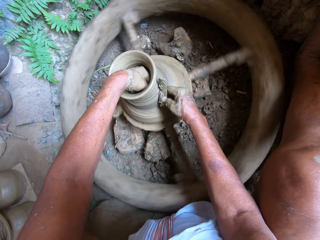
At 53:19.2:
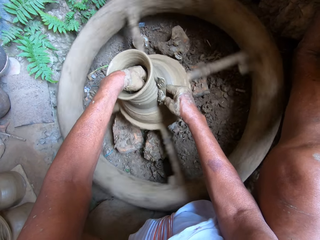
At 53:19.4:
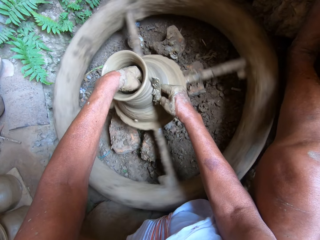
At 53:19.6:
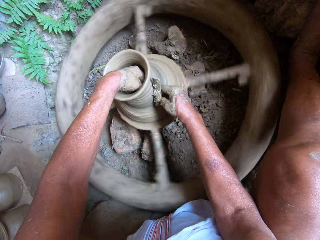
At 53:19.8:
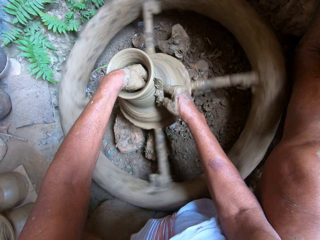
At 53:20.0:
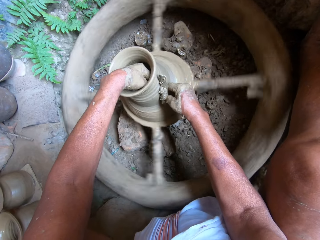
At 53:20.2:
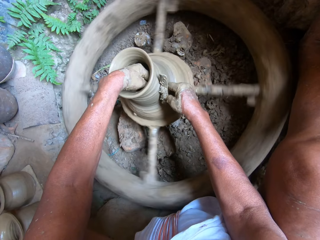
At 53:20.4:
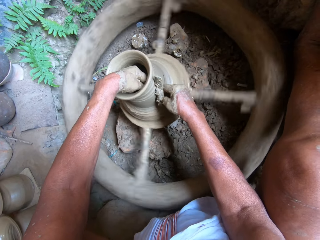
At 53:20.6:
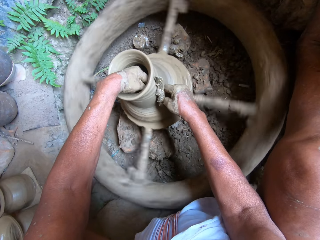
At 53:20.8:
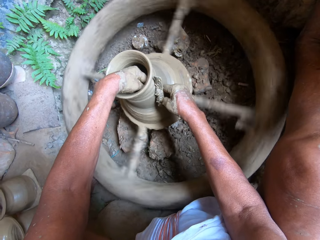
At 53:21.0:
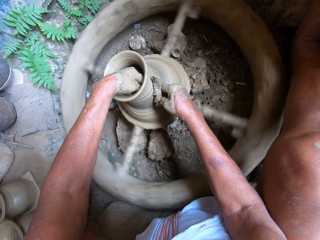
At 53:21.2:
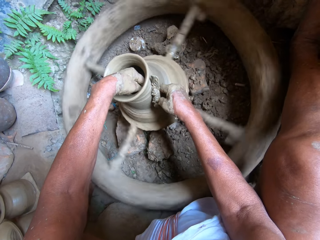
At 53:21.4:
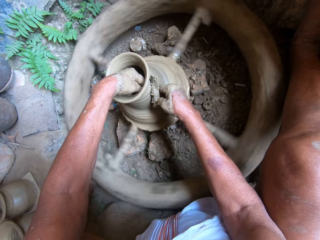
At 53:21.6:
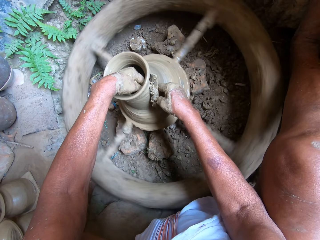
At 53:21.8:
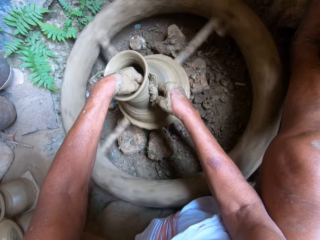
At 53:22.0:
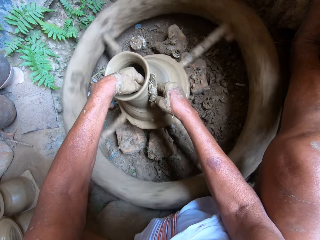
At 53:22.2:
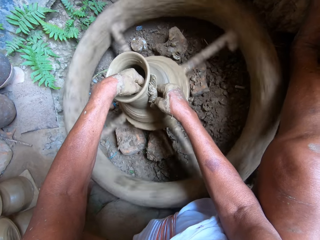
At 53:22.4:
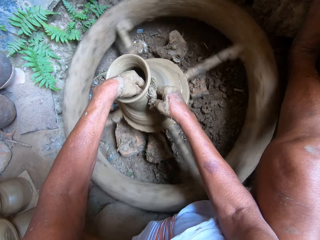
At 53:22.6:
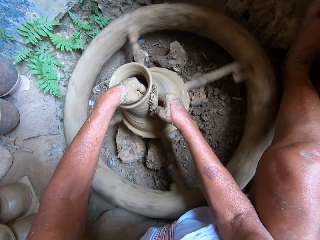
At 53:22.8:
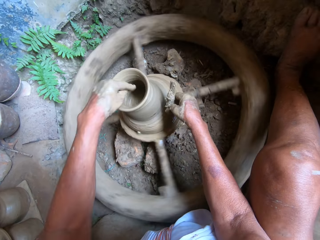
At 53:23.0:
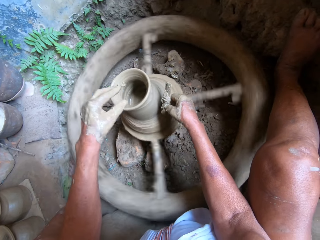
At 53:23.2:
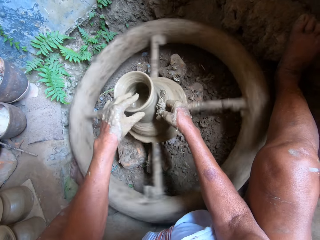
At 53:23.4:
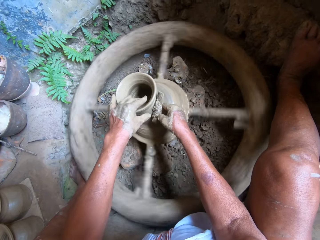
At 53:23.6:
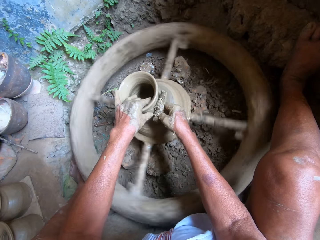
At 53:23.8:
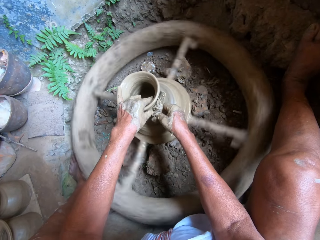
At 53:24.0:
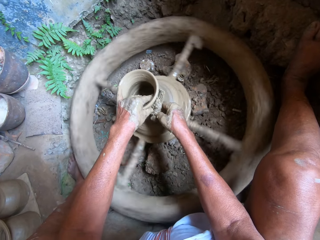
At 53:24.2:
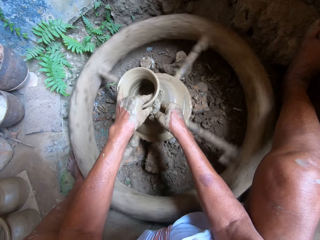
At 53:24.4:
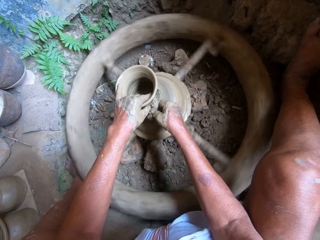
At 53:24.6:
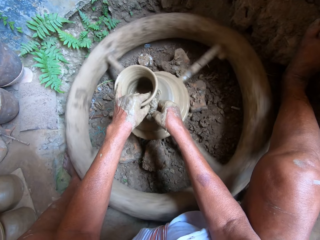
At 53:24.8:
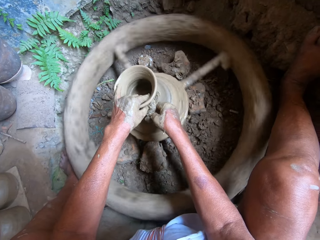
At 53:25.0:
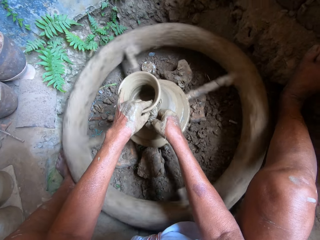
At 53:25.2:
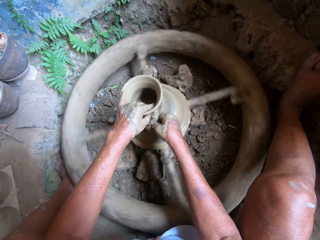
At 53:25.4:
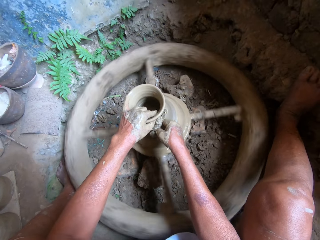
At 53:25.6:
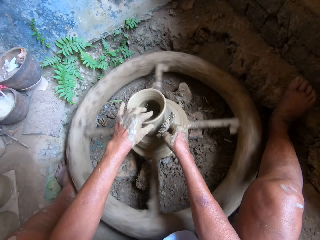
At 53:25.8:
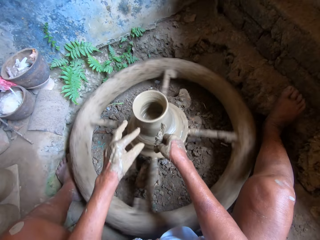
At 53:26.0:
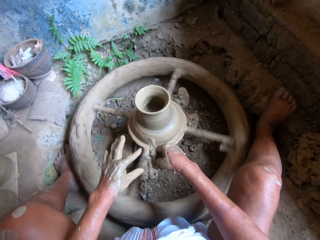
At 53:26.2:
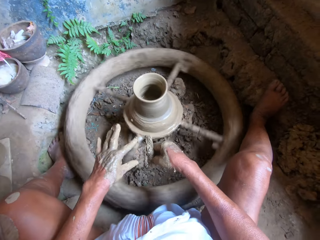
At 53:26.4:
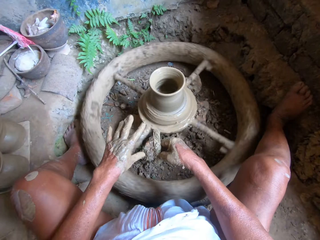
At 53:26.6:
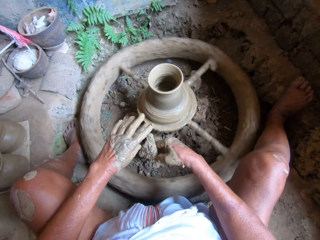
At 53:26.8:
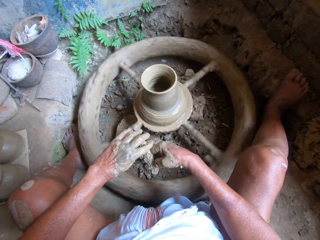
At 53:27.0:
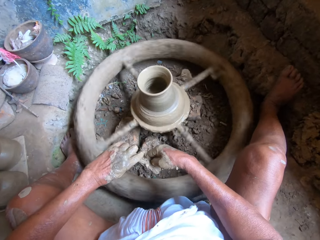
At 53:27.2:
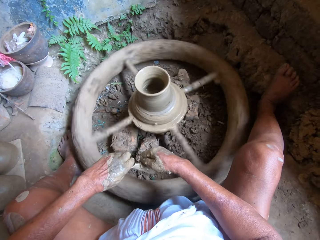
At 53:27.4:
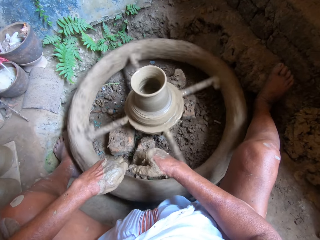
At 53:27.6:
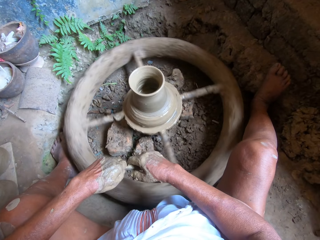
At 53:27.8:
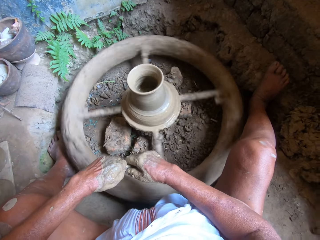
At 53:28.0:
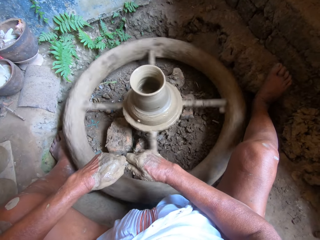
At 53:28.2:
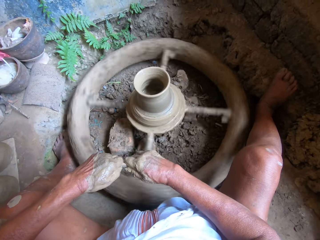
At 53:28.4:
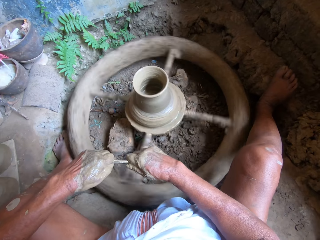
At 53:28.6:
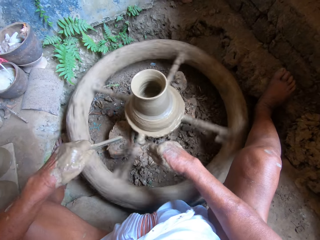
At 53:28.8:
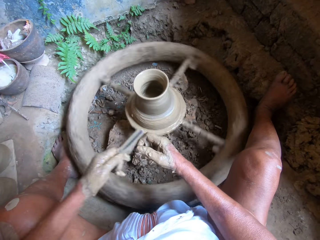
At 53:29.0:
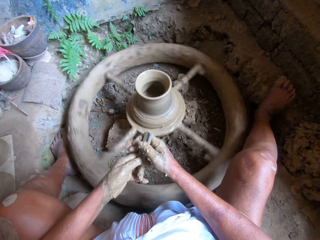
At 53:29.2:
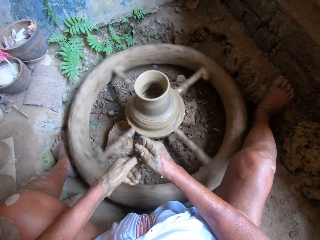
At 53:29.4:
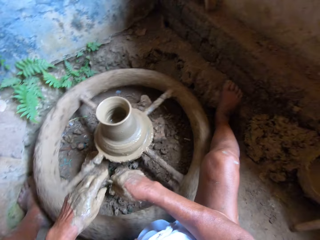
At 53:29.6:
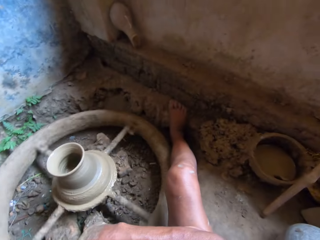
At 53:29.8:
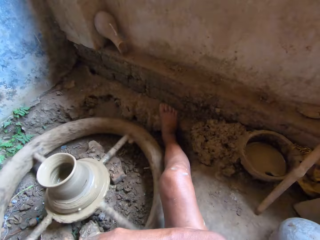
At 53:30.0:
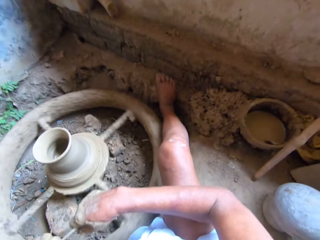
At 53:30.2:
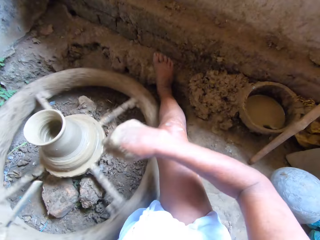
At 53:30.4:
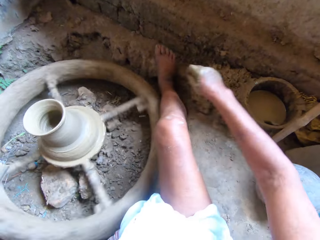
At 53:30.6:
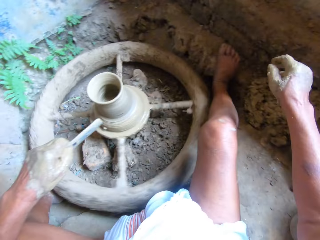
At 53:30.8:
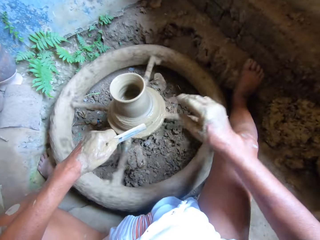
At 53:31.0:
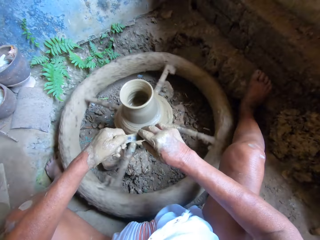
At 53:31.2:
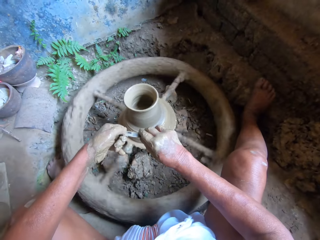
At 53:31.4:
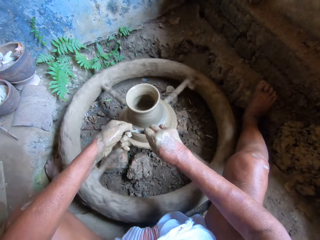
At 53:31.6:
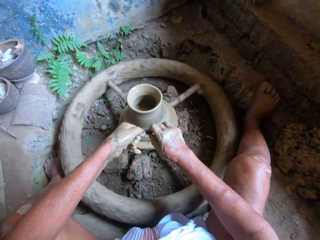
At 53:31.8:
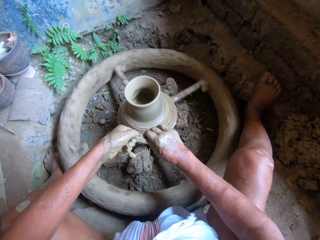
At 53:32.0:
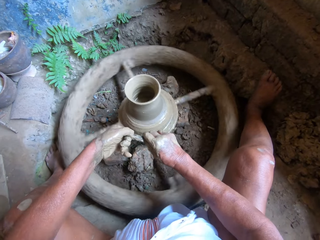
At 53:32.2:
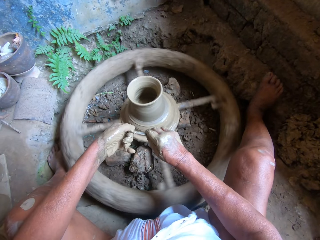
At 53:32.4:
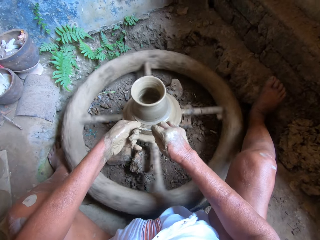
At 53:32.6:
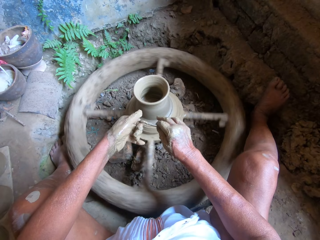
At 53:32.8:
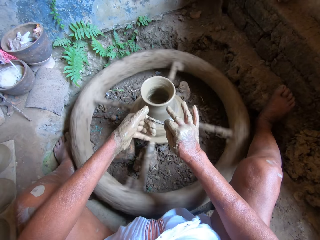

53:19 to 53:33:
The camera wearer removes his left hand from the mould. He shapes something using a piece of wood with his right hand. He passes the scraper to his left hand with his right hand. He wipes the scraper in his left hand with his right hand. He does it again. He passes the scraper to his right hand from his left hand.

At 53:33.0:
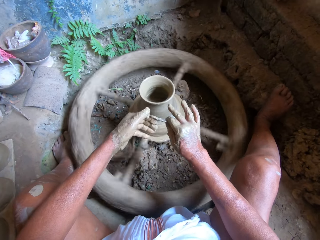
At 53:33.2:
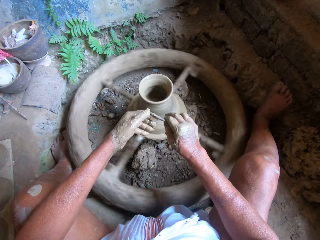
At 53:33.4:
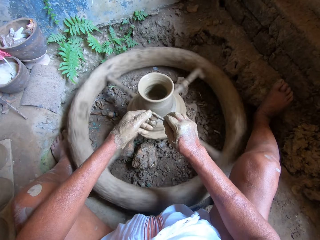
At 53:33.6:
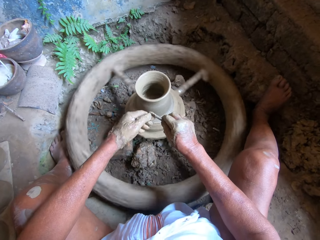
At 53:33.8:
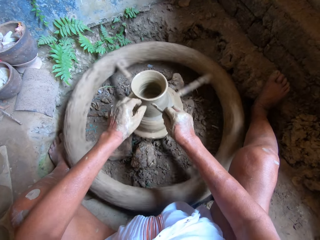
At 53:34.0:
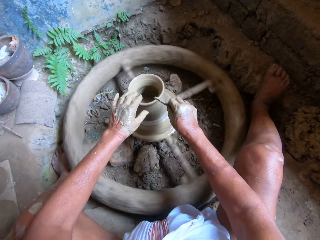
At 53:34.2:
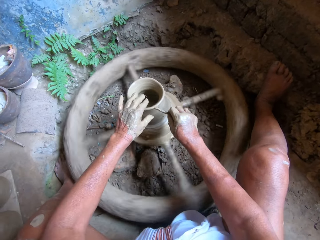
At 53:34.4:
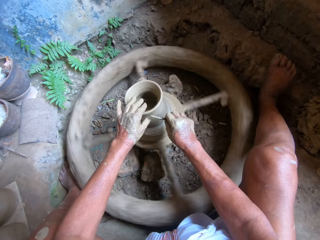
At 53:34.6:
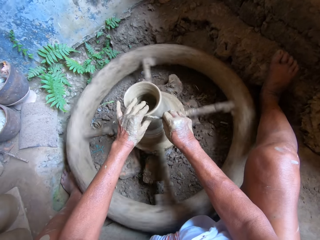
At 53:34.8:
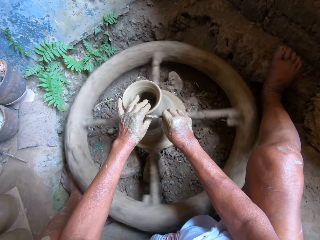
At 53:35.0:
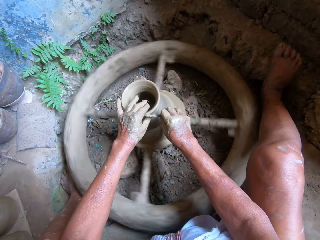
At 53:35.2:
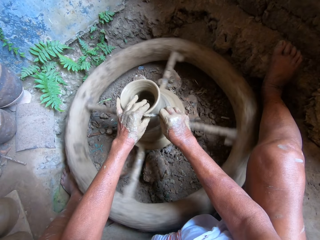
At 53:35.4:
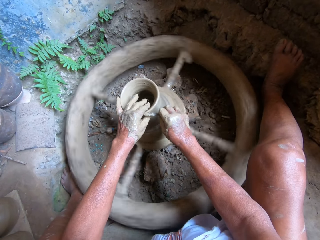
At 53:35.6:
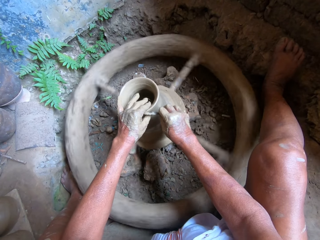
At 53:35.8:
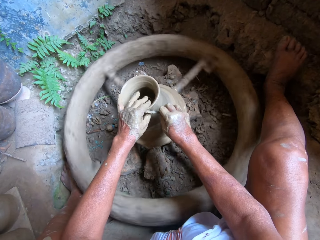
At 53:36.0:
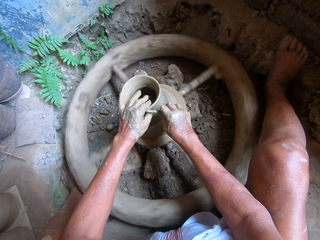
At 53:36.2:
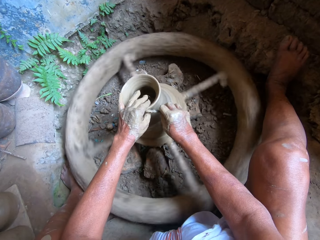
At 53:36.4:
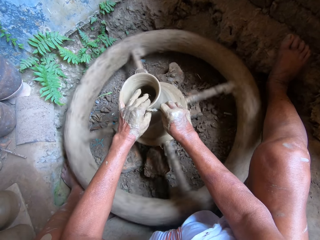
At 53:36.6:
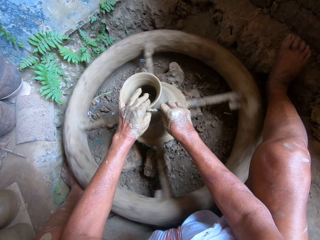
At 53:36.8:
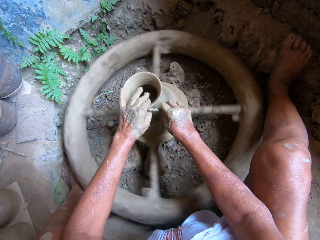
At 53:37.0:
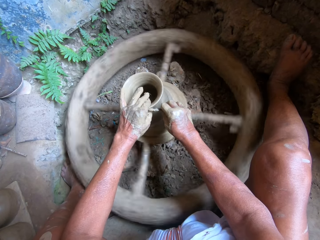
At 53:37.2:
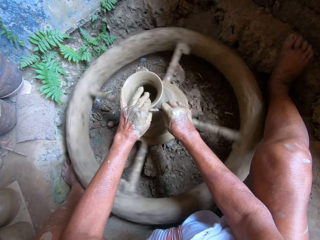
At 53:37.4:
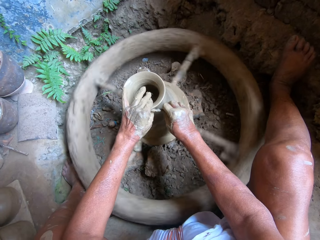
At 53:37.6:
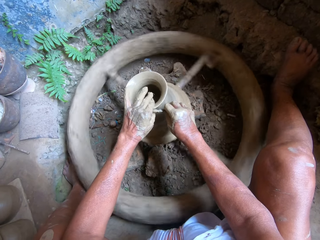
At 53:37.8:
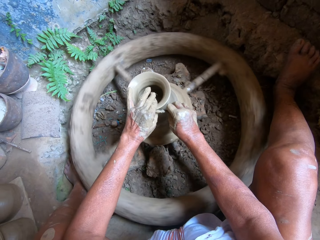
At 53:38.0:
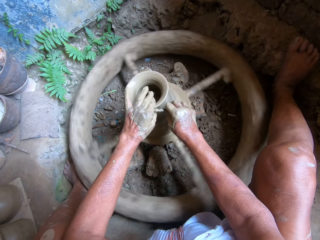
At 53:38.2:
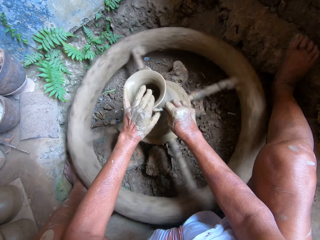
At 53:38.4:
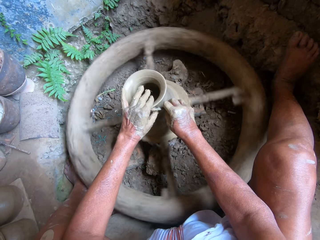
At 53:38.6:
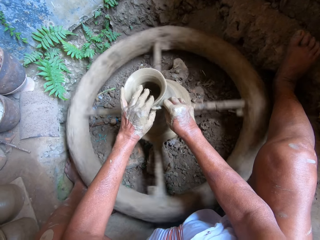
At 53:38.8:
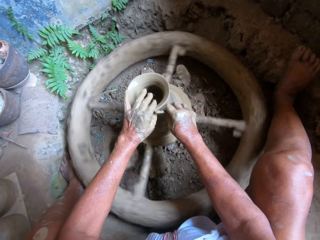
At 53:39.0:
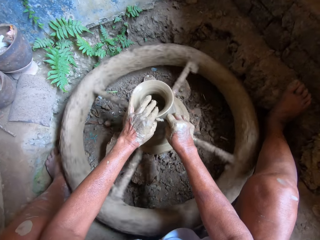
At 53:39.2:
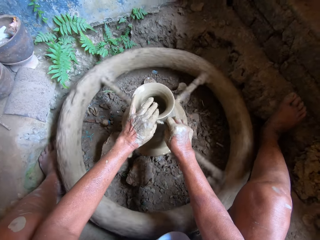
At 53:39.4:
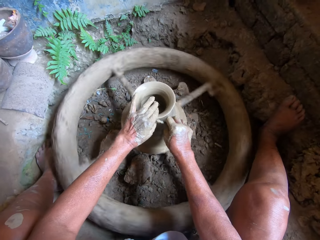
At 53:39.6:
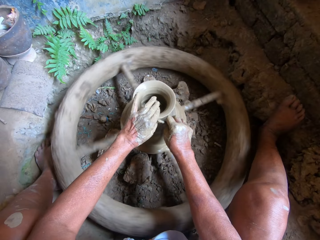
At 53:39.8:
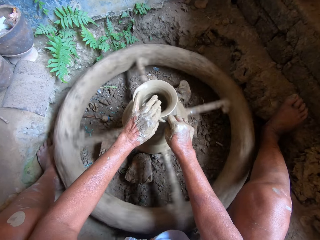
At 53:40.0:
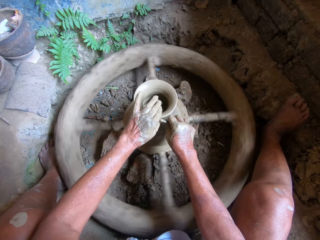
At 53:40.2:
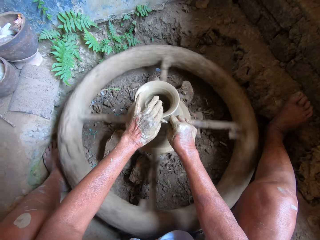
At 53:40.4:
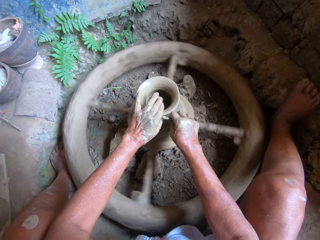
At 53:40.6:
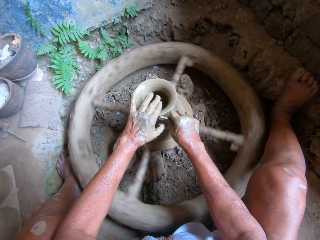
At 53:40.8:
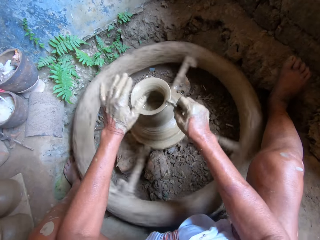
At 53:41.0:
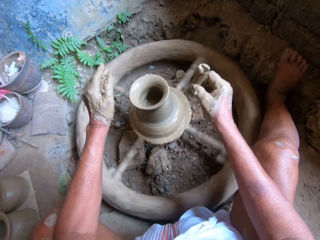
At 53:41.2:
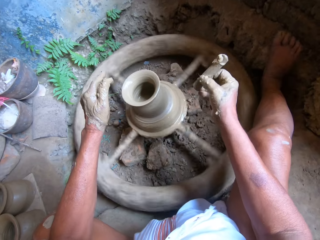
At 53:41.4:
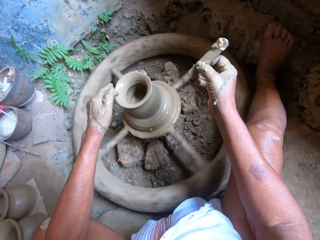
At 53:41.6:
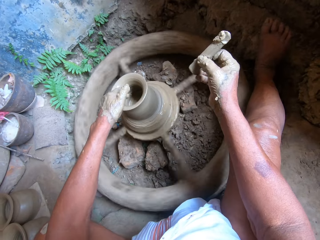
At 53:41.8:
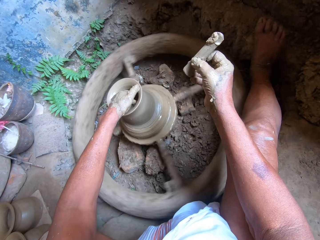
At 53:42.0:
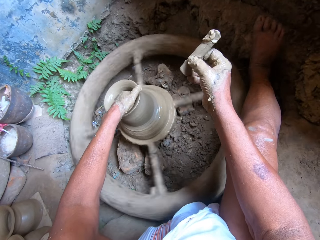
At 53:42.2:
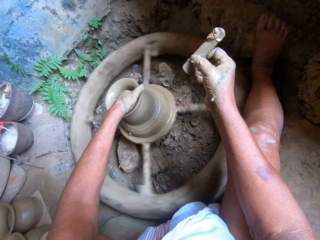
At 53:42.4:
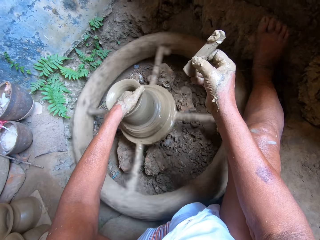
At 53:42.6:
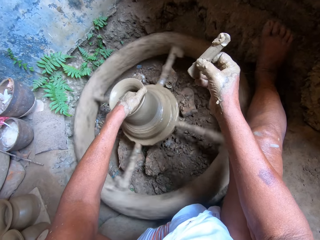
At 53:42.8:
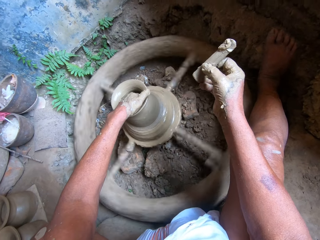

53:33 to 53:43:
The camera wearer holds the clay on the pottery wheel with his left hand. He scrapes the clay on the pottery wheel with the scraper in his right hand. He shapes something using a piece of wood with his right hand. A boy interacts with a woman. The camera wearer removes the stick from the mould with his right hand. He interacts with the woman.
